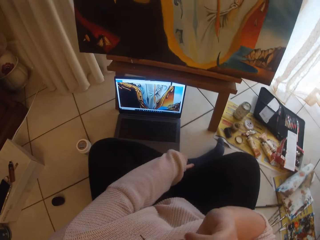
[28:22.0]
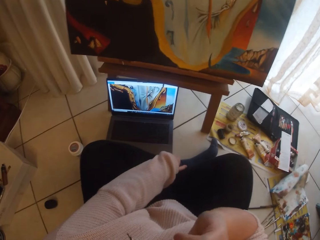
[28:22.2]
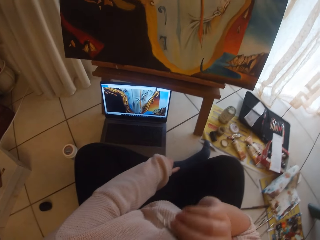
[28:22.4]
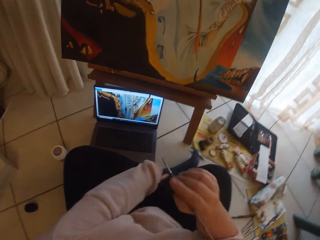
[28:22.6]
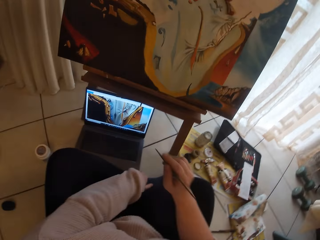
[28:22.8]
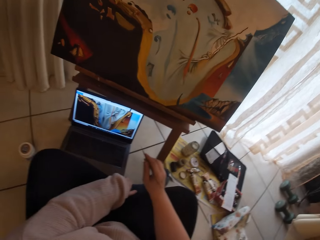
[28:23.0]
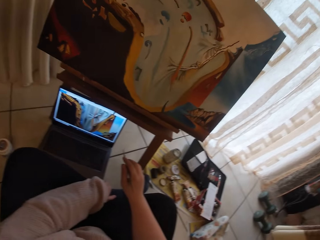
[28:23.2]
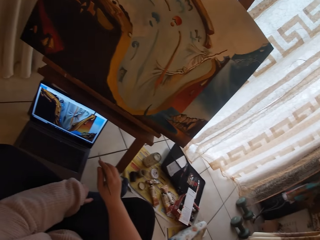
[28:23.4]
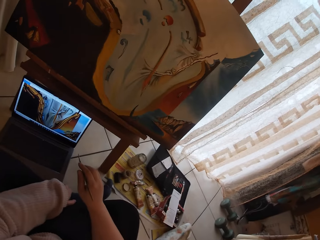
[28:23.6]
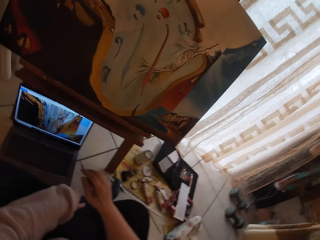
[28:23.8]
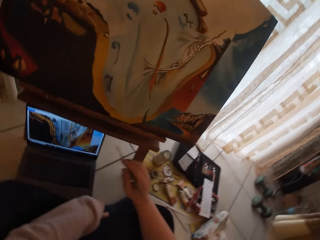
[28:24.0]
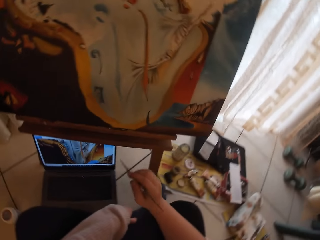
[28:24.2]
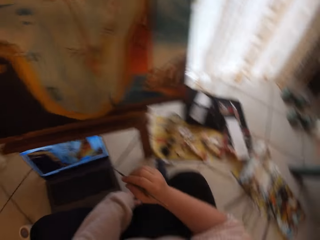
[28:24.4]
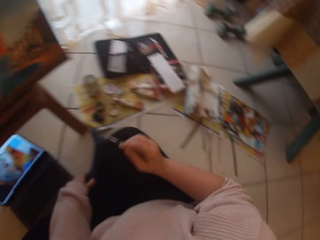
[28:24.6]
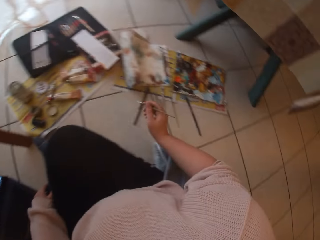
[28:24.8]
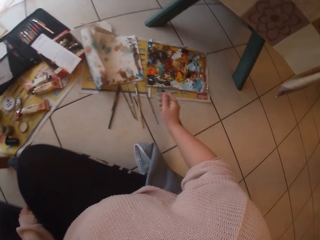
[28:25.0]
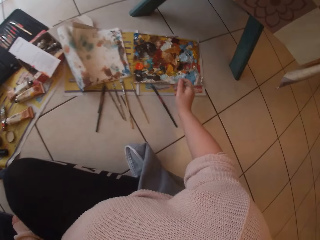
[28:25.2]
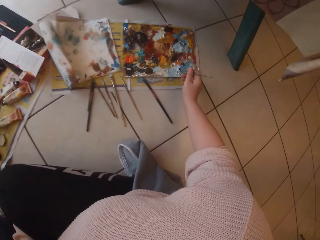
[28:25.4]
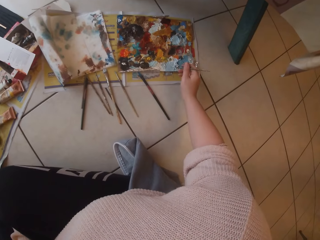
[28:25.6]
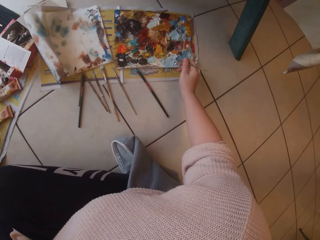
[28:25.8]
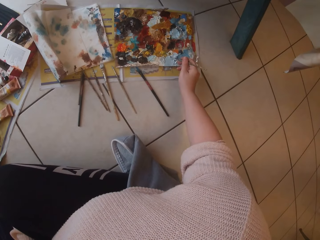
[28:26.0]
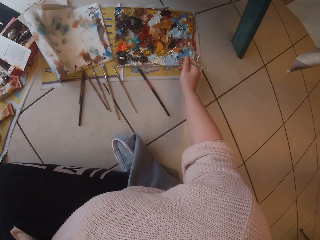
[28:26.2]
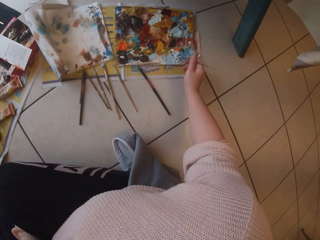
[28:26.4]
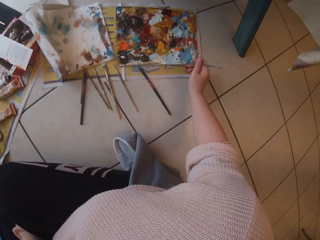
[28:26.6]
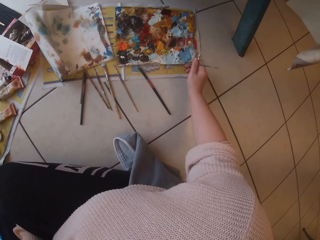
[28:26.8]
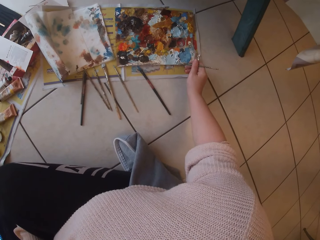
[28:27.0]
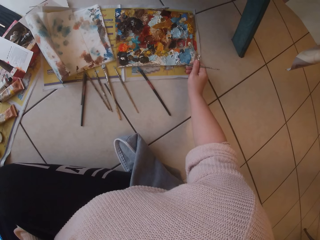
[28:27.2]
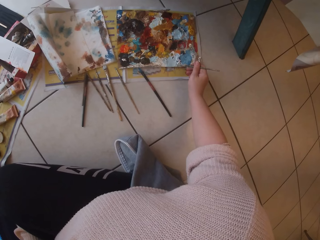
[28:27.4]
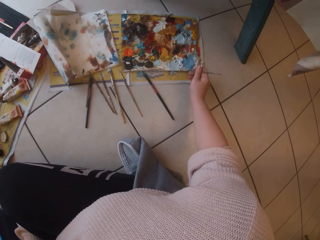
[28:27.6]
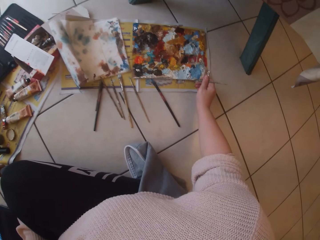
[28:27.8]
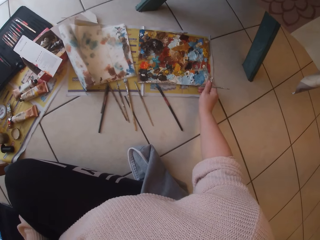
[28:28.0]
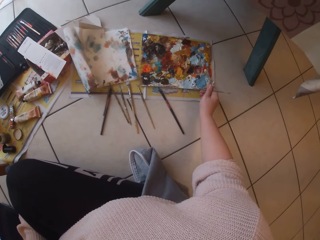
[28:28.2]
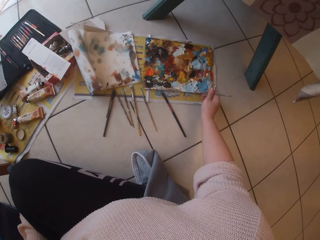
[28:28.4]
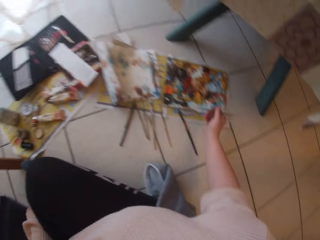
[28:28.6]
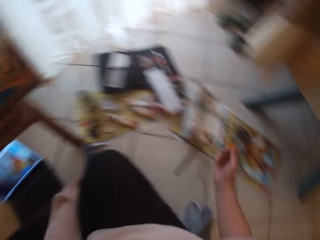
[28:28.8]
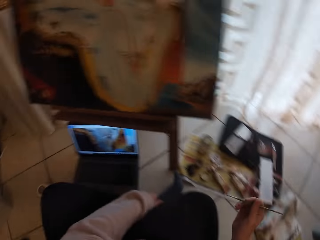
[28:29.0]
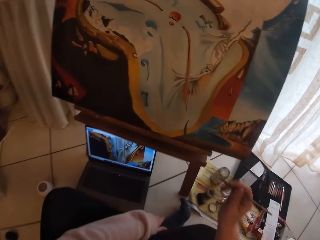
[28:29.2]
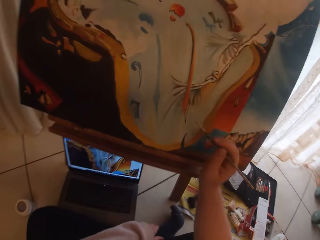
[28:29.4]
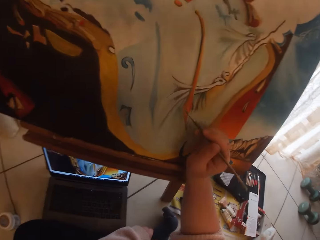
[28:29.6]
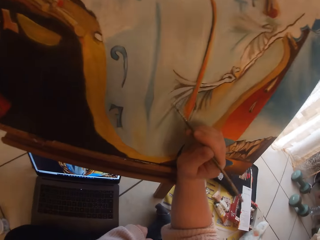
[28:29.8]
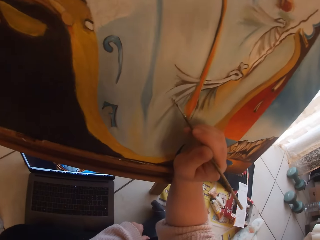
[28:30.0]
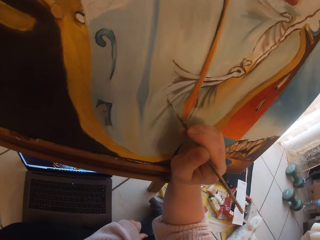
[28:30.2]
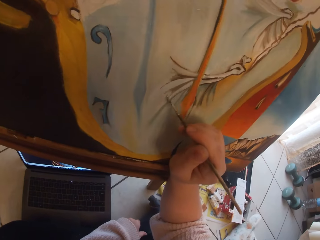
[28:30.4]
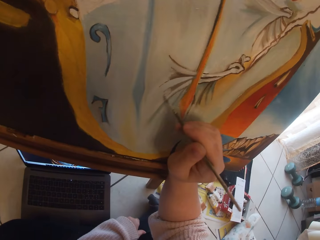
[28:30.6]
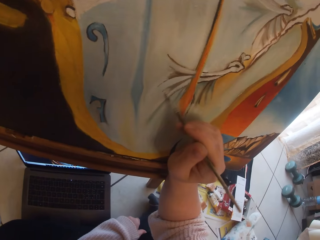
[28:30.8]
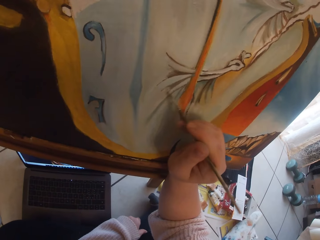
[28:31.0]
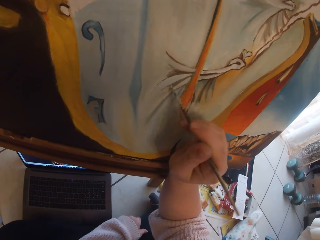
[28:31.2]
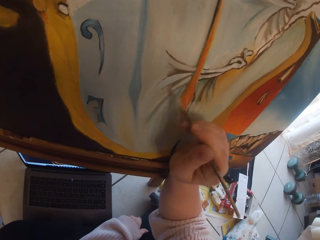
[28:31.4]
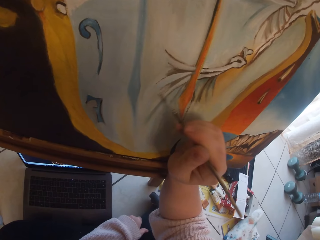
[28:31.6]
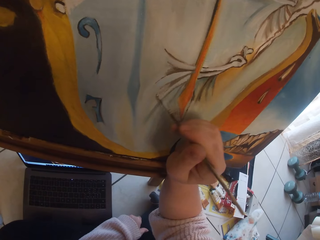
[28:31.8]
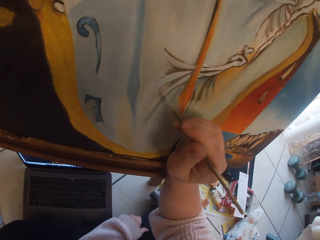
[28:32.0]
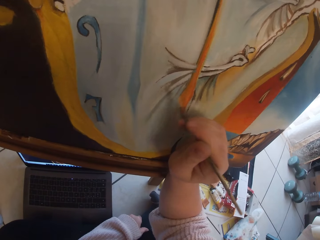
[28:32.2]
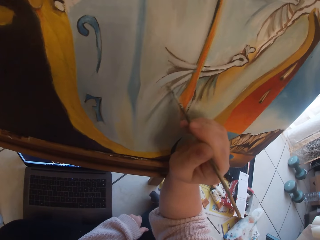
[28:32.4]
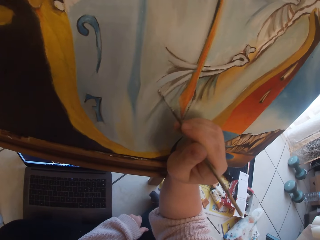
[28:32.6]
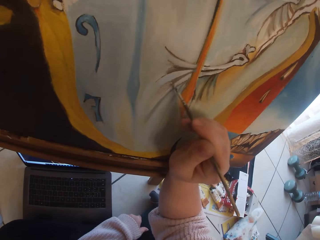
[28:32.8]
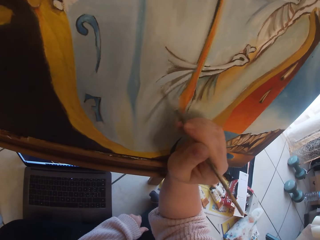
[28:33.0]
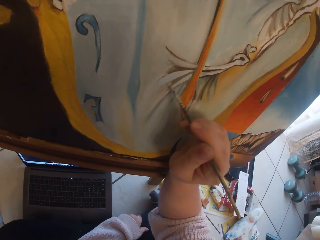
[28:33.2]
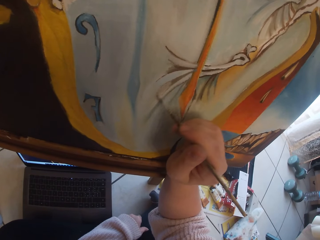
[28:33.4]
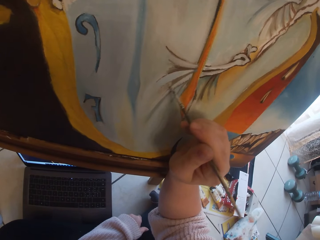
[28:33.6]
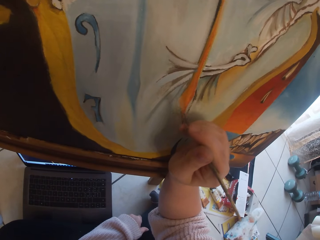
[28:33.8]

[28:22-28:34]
The camera wearer scratches her face with her right hand. She scoops paint from a pallet on the ground with the paintbrush in her right hand. She paints the image from the laptop on the ground on the canvas with the paintbrush in her right hand.

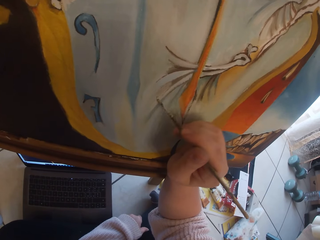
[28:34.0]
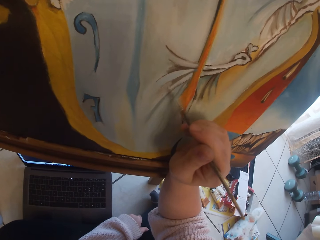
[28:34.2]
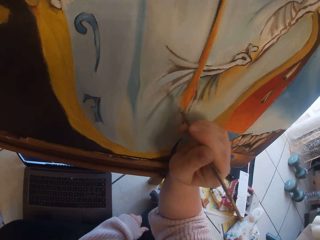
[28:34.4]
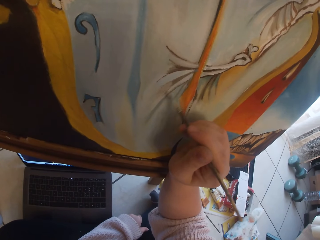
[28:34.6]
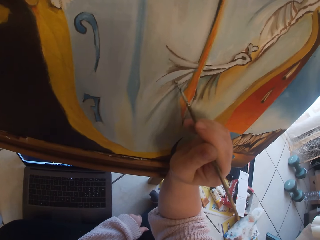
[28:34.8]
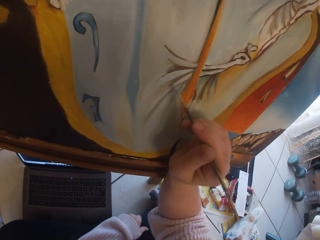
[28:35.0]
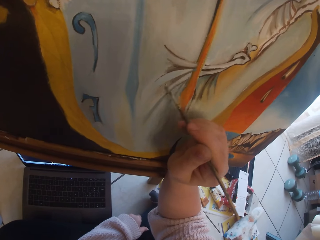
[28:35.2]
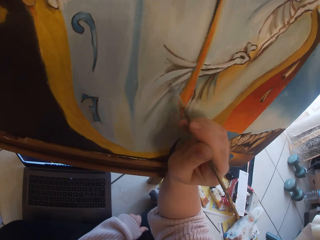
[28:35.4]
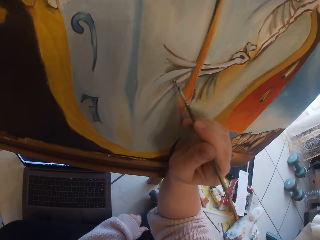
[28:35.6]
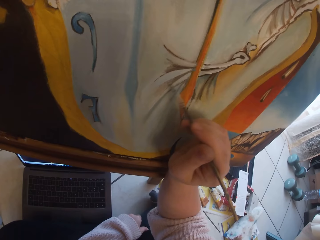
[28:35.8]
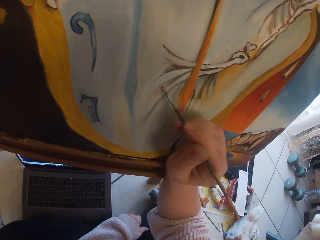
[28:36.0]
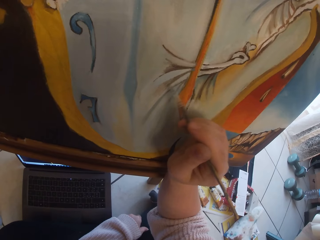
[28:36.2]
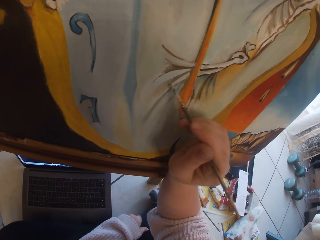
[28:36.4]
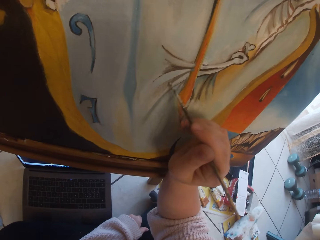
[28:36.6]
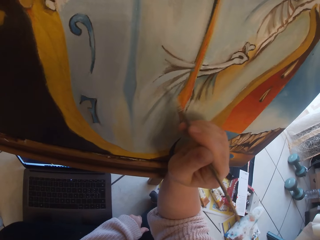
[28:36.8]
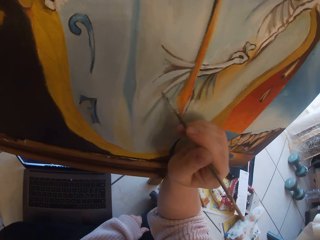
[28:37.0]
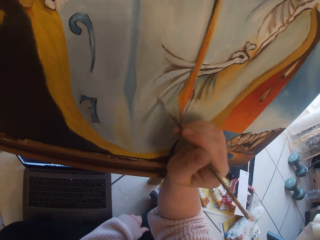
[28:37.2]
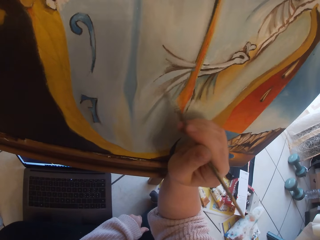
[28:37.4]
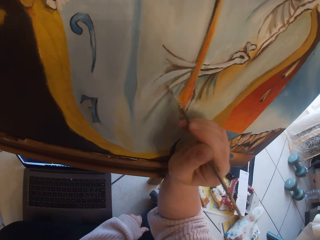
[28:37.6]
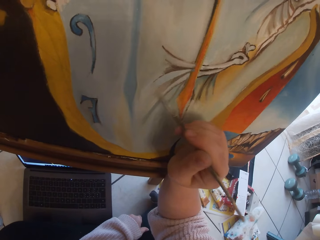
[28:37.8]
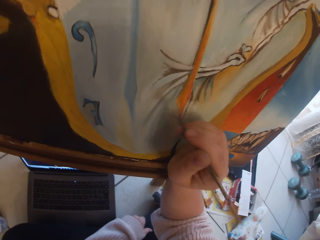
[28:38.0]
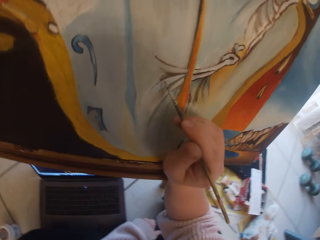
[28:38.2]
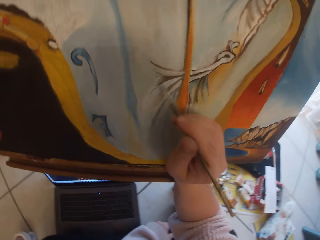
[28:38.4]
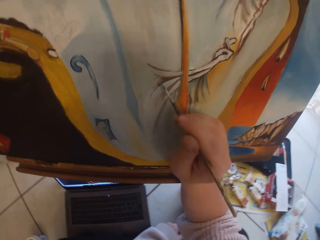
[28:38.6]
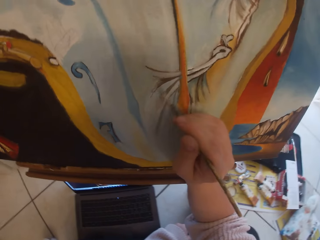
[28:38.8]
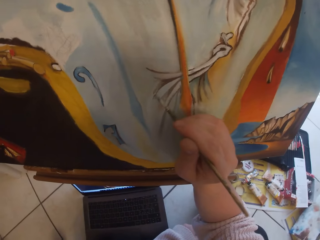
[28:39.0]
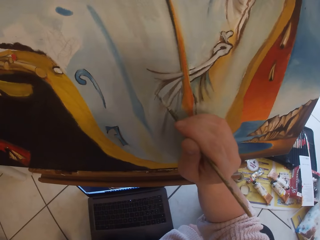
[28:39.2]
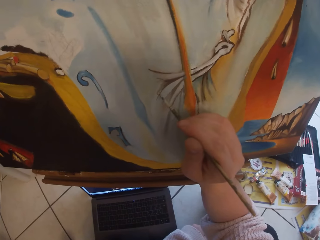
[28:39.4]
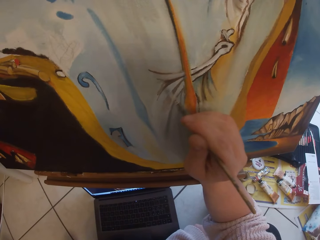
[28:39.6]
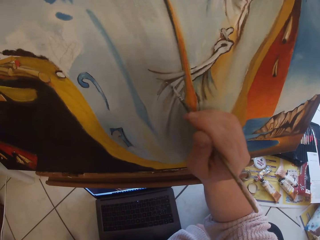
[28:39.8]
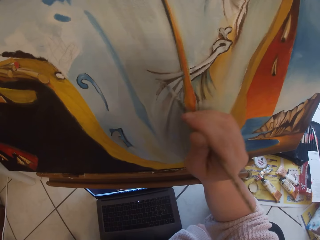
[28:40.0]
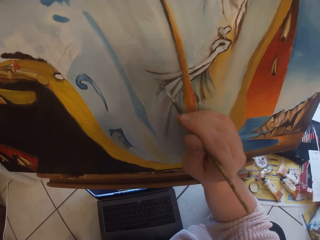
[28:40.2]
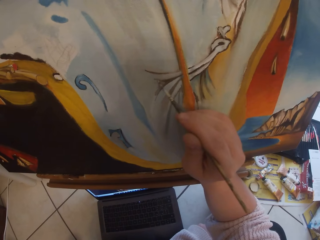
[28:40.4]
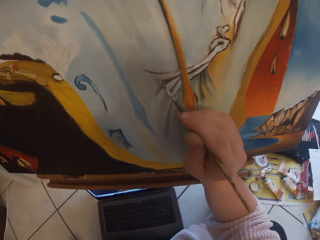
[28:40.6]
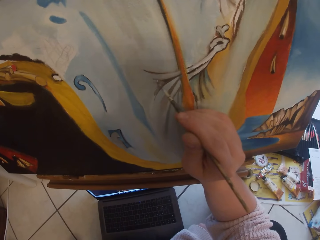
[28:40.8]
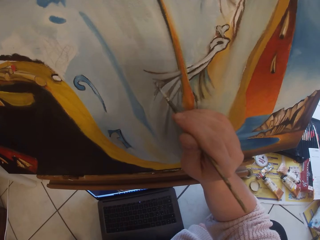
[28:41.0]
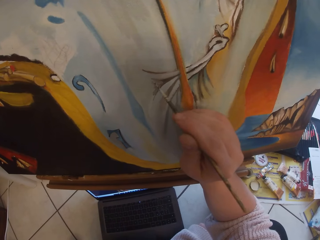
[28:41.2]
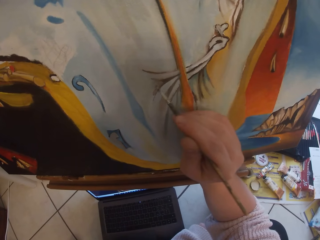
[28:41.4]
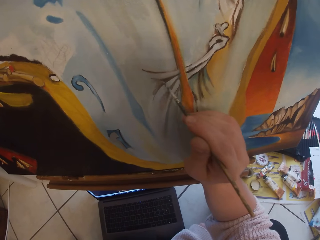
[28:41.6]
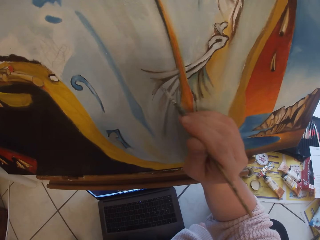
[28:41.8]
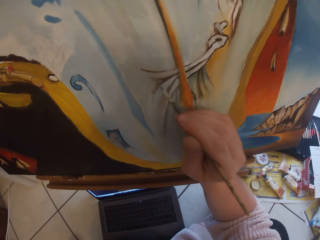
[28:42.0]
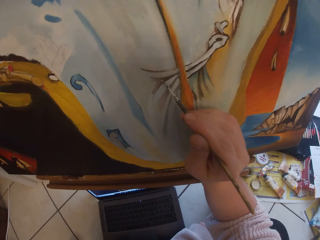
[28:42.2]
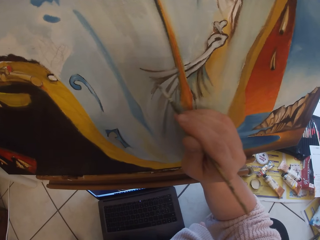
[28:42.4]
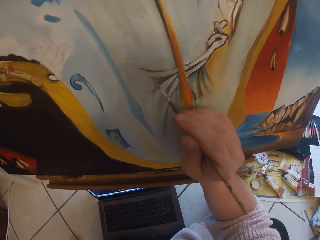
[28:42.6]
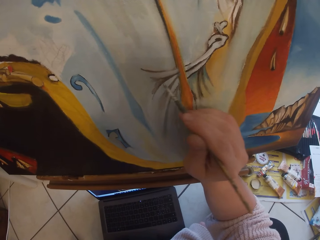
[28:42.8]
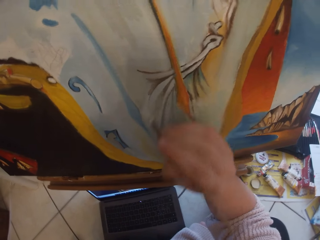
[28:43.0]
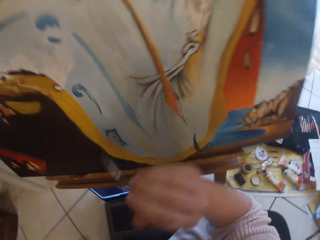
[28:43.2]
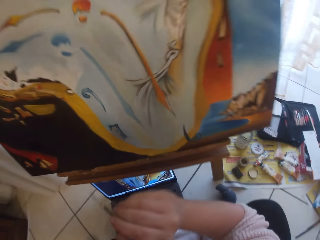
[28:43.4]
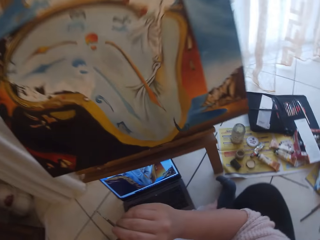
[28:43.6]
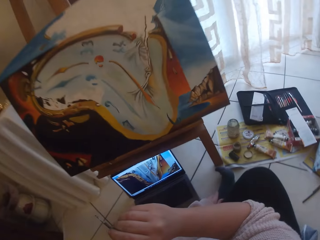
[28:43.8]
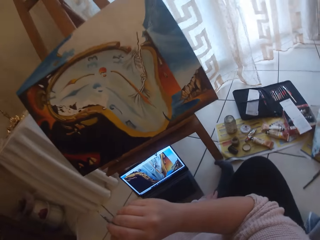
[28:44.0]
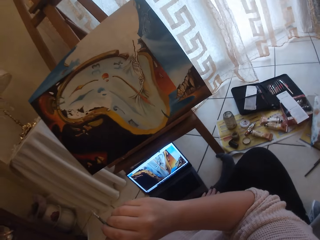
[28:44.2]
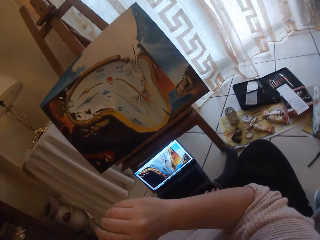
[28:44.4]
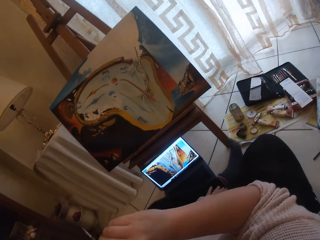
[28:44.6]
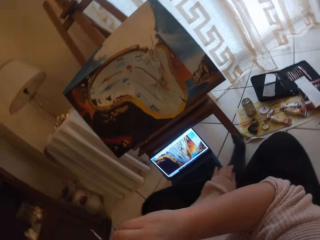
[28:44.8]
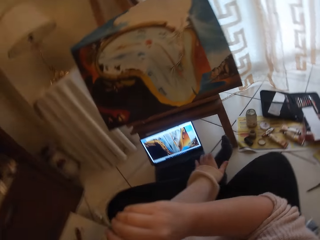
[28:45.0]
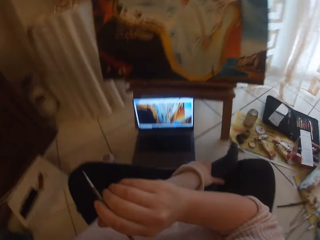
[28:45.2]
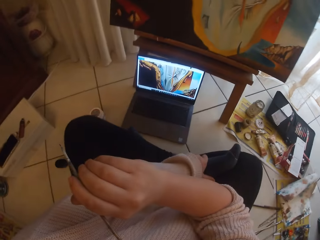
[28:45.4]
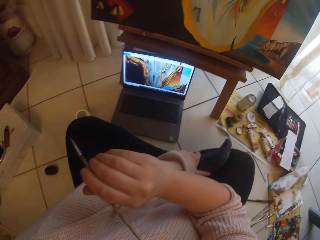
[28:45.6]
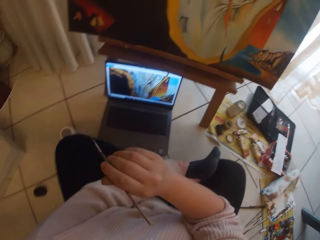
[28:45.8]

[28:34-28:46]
The camera wearer removes the brush from the painting.
